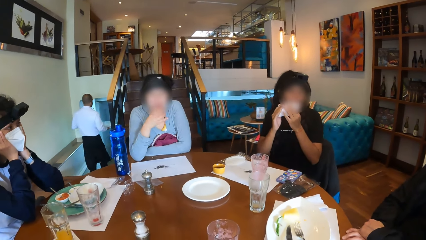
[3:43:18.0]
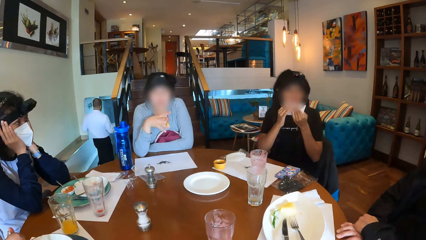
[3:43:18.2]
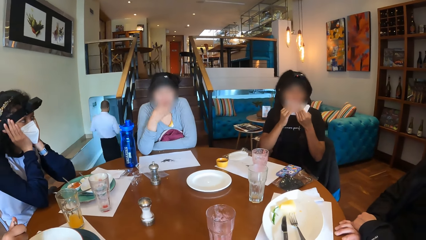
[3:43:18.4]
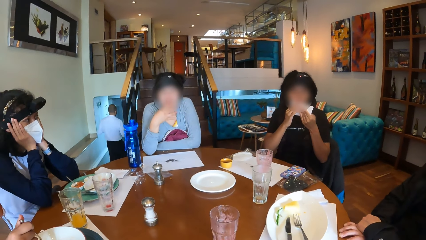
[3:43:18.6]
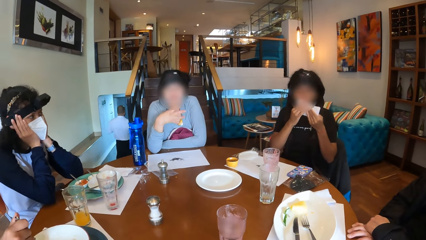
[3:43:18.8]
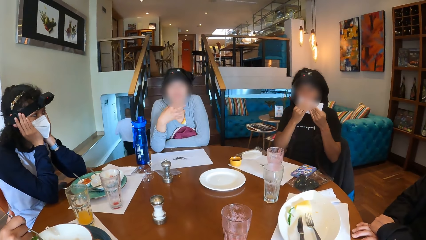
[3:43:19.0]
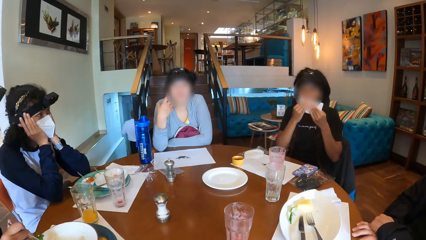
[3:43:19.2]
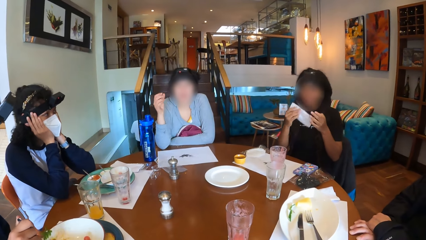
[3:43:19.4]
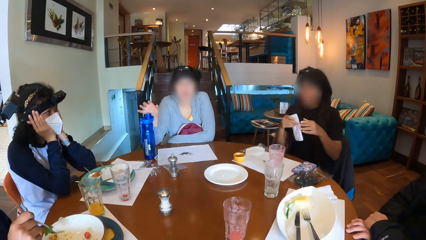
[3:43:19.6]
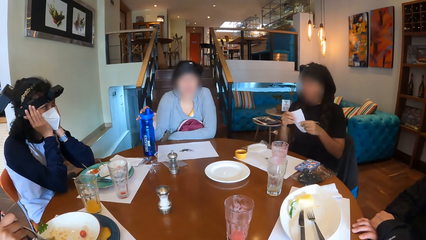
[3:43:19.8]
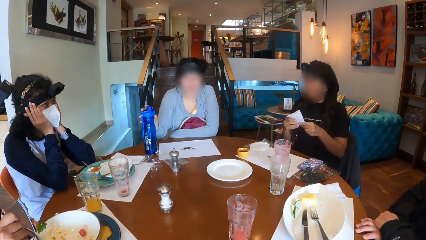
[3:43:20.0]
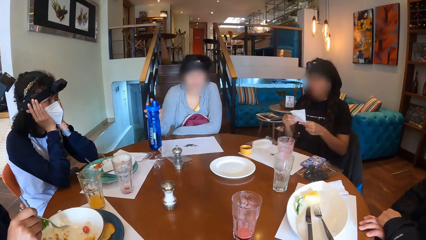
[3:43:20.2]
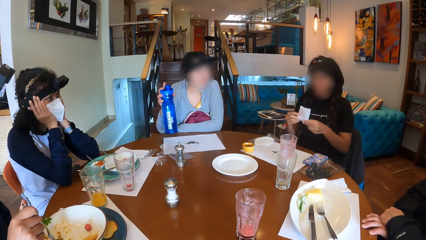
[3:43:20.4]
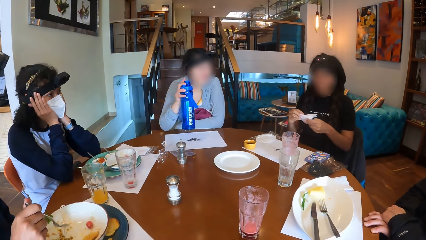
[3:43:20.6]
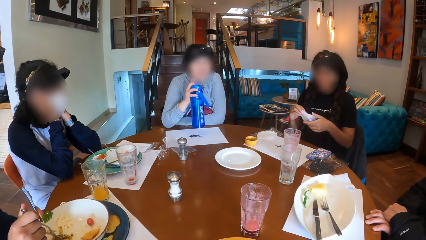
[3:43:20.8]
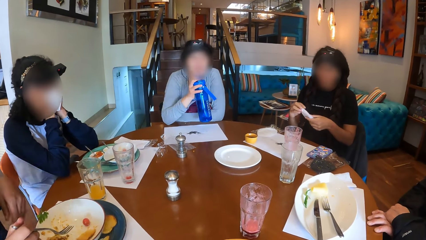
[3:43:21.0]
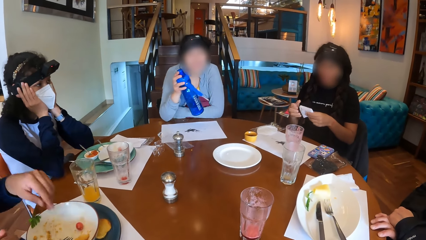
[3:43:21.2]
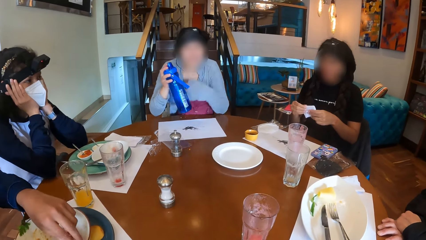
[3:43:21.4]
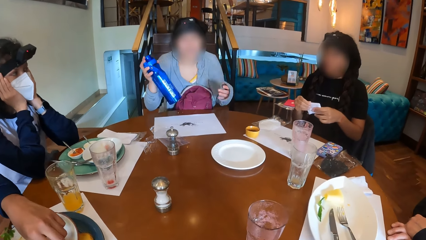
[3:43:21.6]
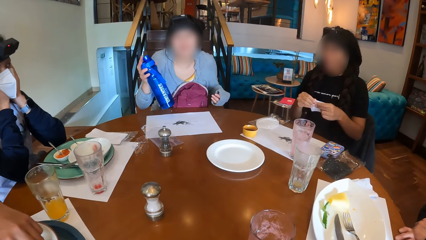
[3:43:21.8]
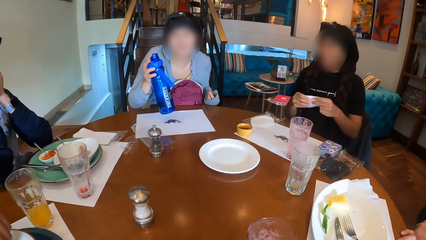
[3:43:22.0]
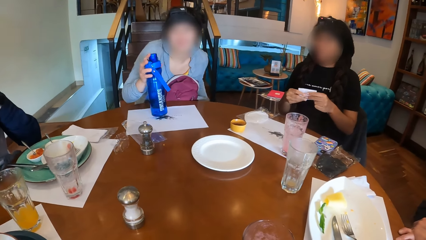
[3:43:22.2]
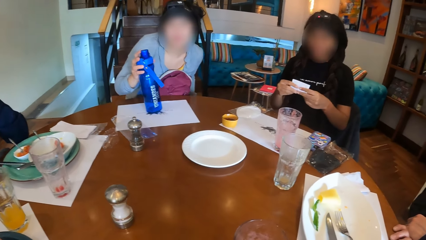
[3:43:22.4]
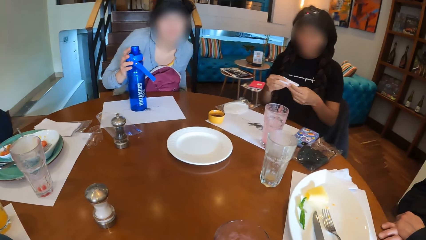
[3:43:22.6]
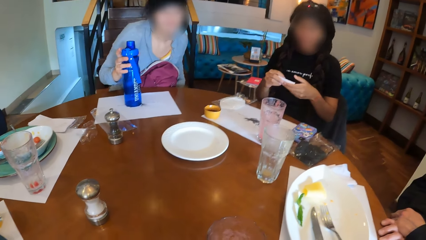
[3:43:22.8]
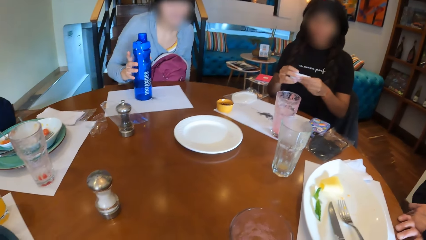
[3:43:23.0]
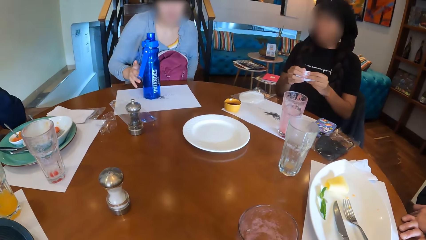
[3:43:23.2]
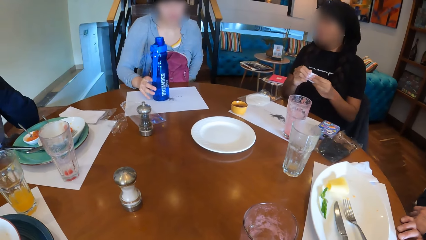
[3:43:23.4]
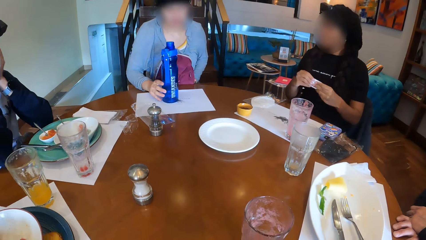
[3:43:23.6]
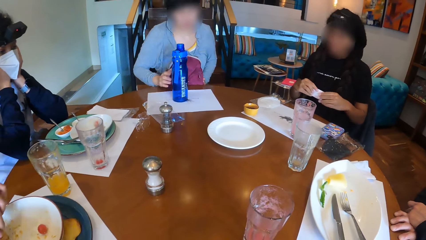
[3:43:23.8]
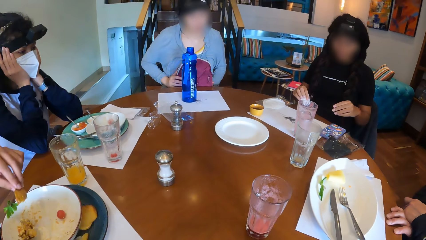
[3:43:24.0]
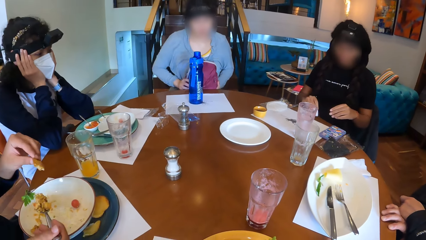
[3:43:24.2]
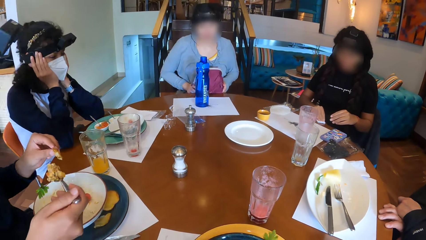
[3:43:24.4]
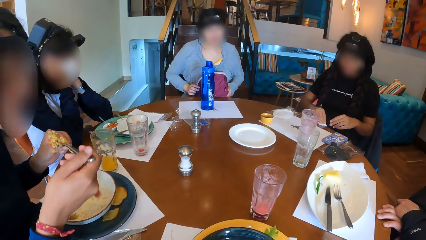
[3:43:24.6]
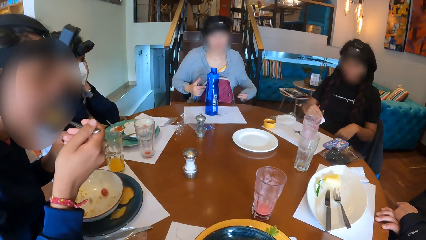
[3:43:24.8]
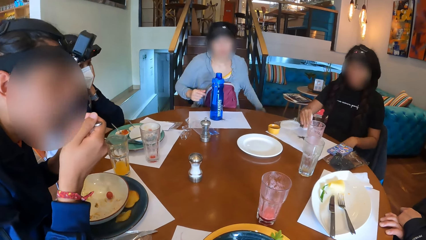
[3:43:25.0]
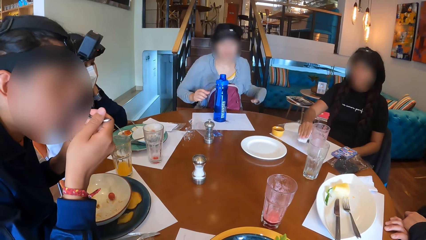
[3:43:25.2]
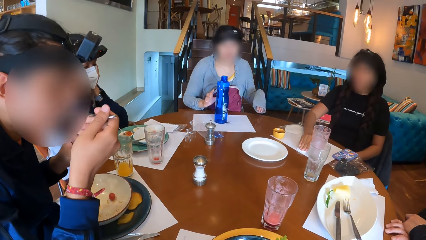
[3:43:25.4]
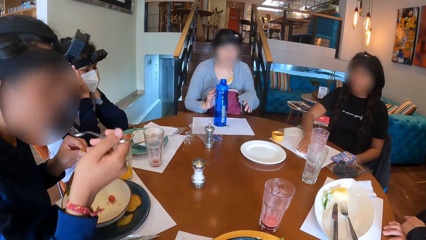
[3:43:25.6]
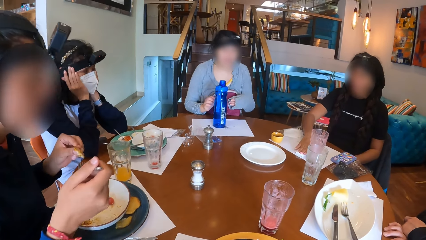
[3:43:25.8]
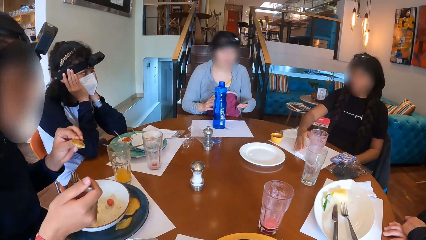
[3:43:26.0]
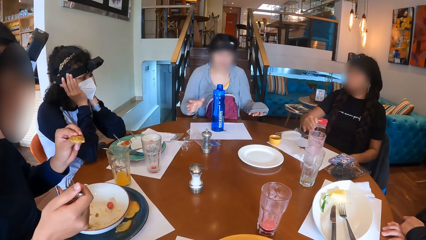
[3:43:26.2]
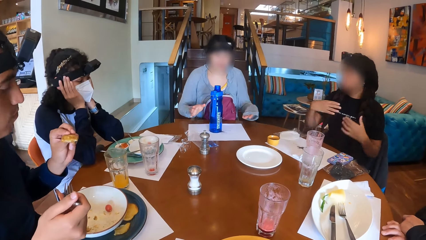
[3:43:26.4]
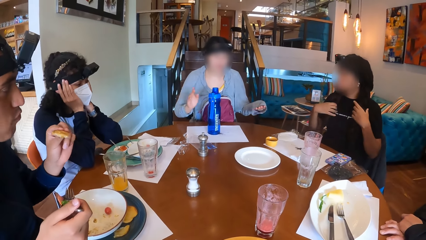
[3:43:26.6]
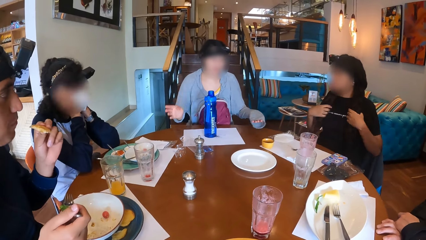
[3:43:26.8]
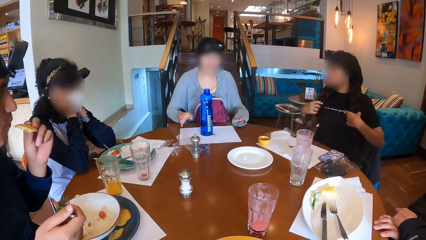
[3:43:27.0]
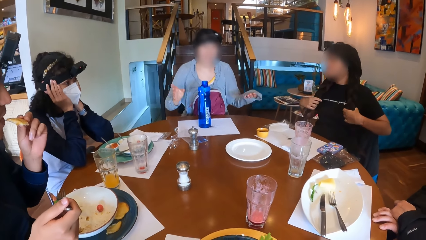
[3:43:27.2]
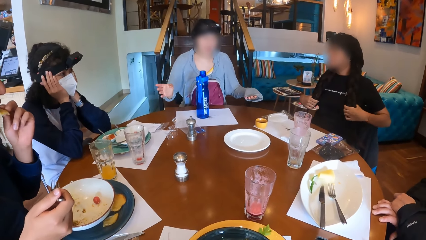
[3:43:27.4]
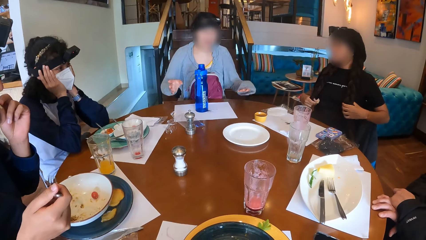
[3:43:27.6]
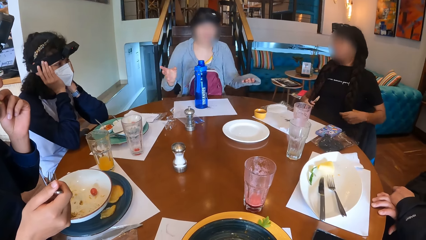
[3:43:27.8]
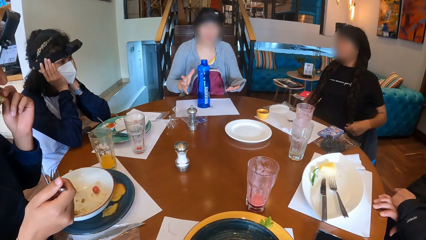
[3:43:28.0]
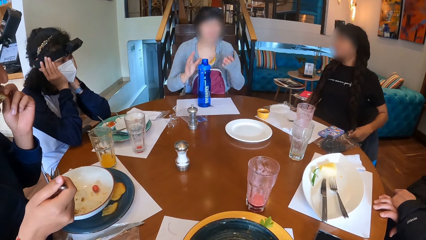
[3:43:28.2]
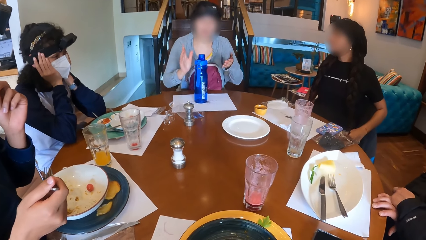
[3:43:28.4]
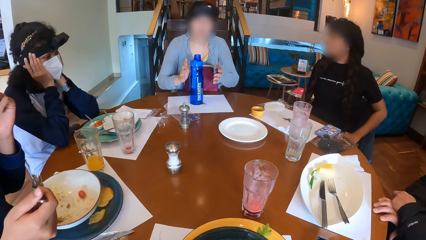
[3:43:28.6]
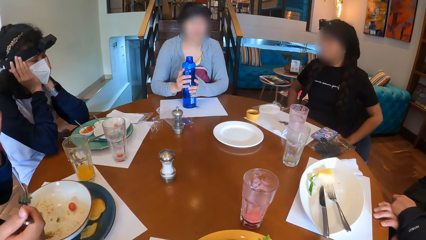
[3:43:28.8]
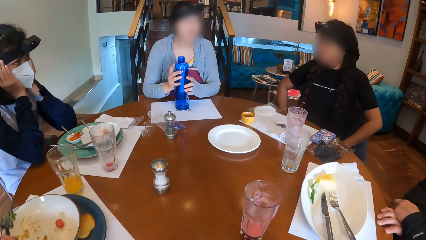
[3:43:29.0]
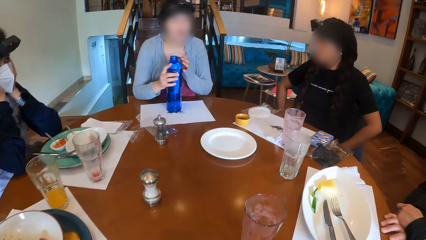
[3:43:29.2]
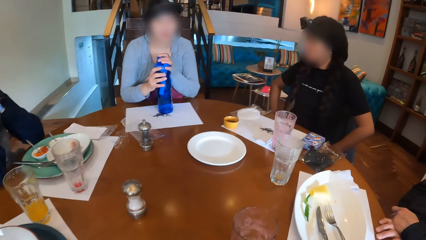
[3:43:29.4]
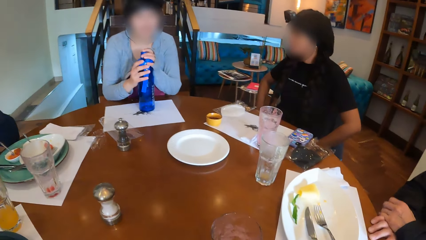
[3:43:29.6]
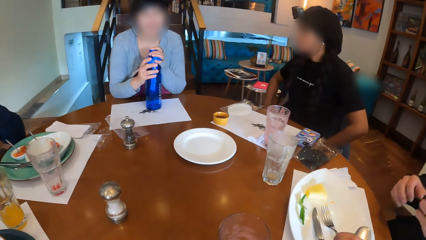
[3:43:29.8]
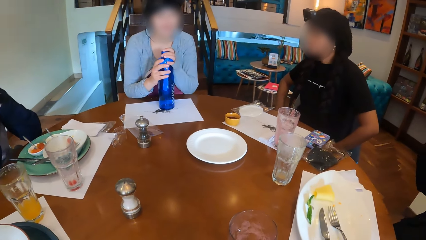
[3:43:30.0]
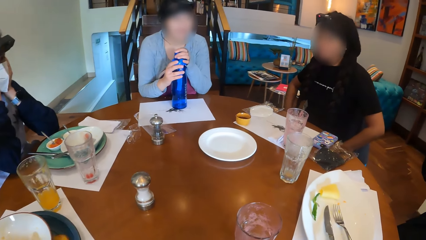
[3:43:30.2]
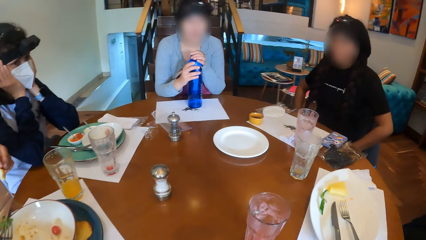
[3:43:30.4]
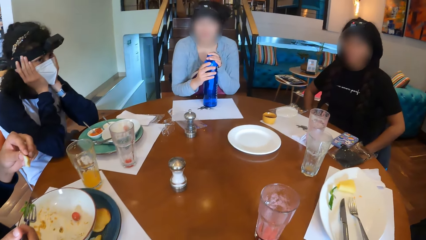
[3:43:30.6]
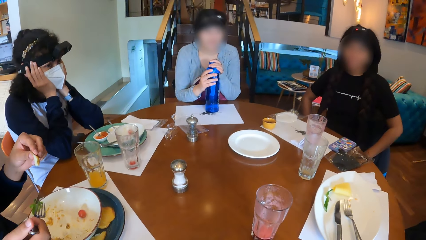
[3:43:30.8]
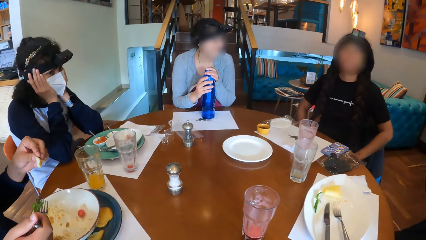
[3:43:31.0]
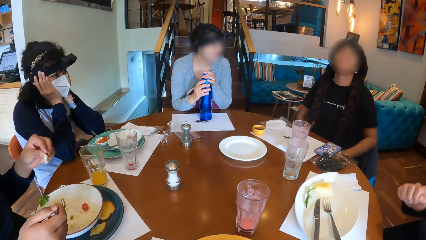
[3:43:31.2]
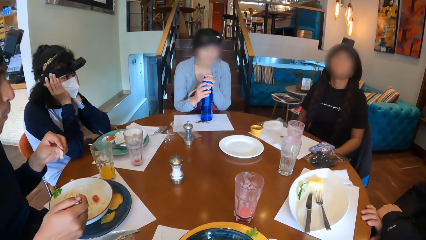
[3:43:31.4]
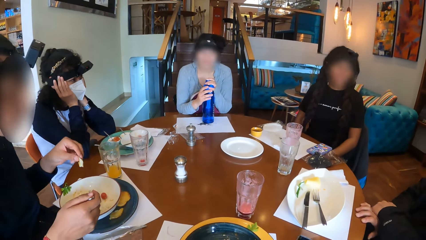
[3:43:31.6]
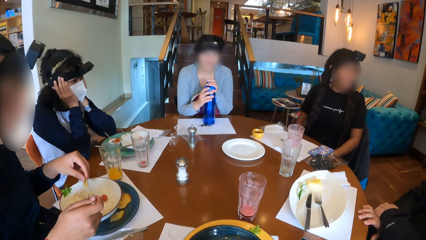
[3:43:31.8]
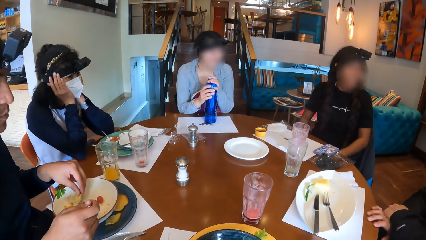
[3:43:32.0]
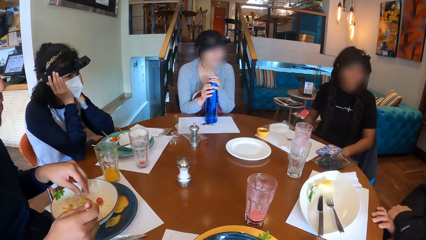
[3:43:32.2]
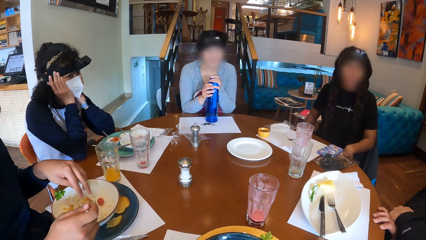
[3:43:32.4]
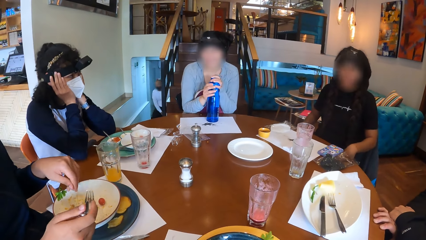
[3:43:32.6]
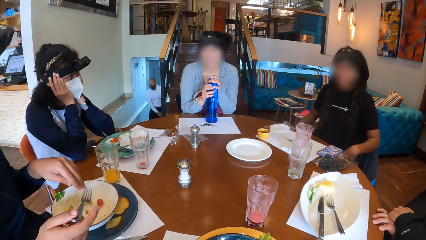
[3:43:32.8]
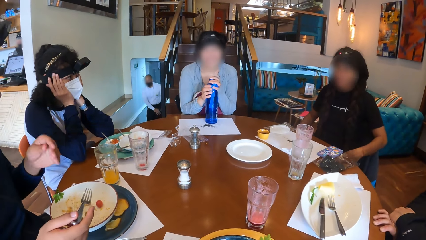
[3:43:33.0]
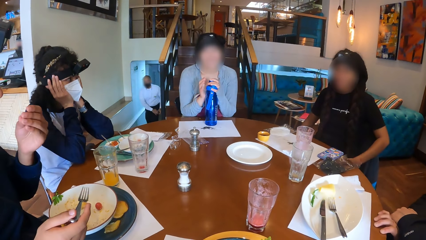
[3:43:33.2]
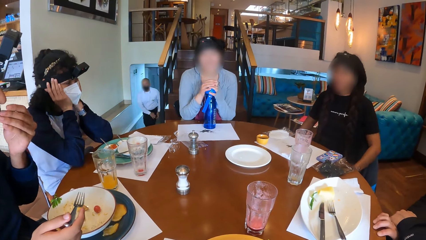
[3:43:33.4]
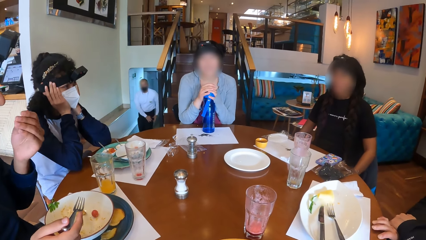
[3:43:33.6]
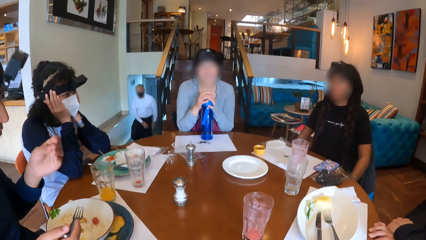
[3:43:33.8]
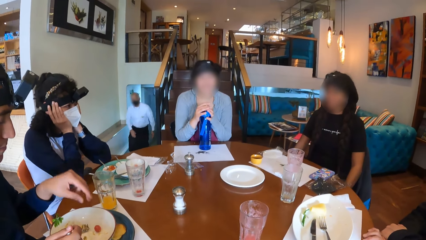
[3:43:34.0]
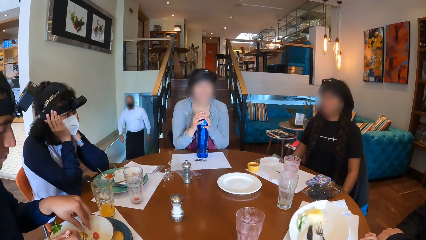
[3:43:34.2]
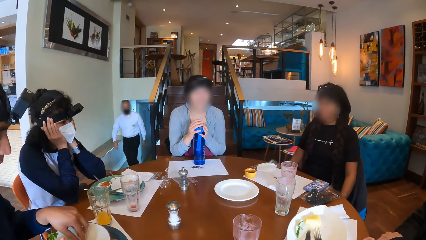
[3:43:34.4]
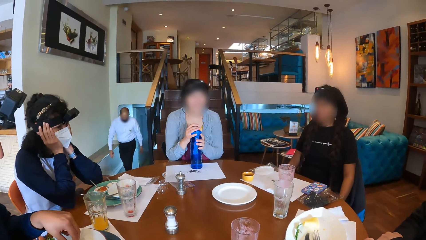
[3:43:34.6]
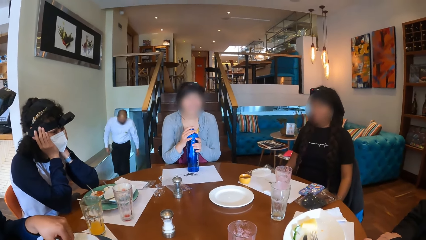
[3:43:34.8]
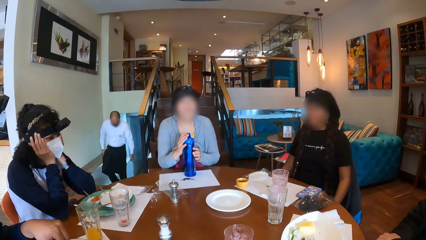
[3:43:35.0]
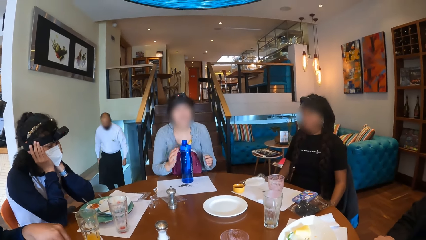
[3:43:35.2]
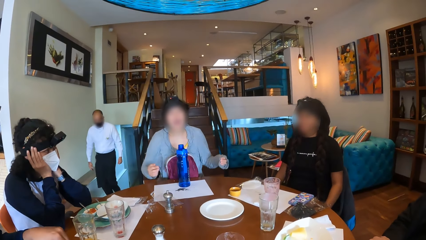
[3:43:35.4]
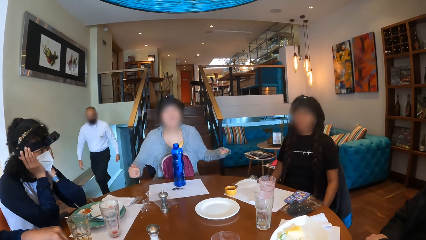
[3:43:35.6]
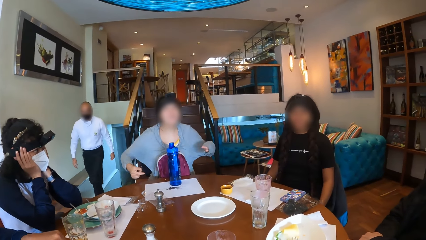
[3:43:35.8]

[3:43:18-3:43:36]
A woman interacts with the camera wearer, another woman, a man and another man at the table. The first woman gestures out with her hand. She takes the water bottle from the table with her right hand. A third woman folds the tissue paper with her hands. The first woman drops the water bottle on the table with her right hand. The third woman cleans the table with the tissue paper in her right hand. She drops the tissue paper on the table with her right hand. The first man eats food with his left hand. The first woman gestures out. She holds the water bottle on the table with her hands. The third woman nods her head. The first man gathers the food on the plate with his left hand.
